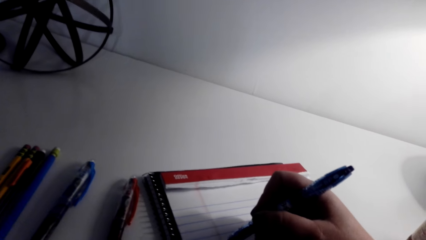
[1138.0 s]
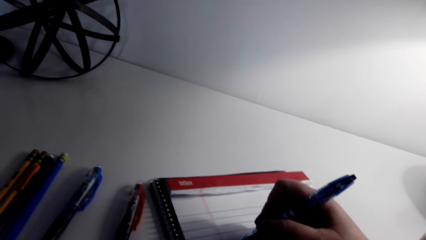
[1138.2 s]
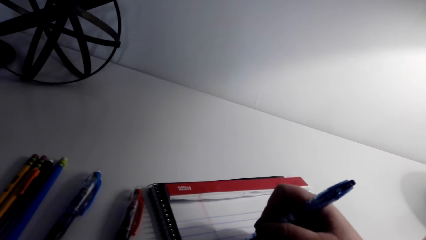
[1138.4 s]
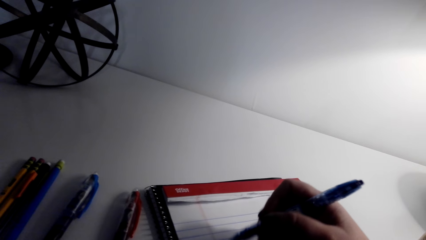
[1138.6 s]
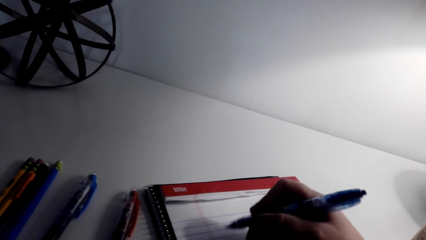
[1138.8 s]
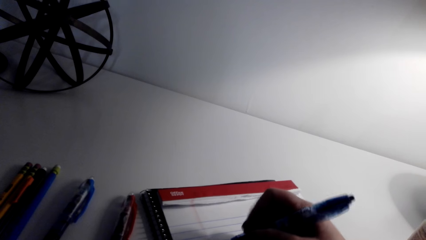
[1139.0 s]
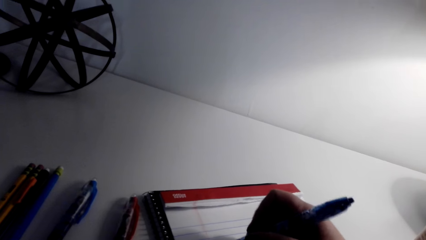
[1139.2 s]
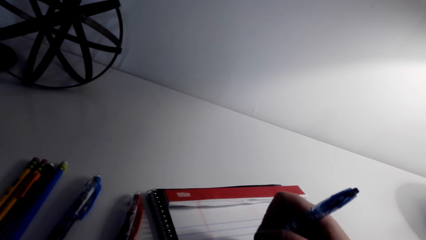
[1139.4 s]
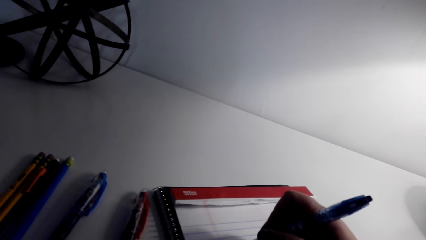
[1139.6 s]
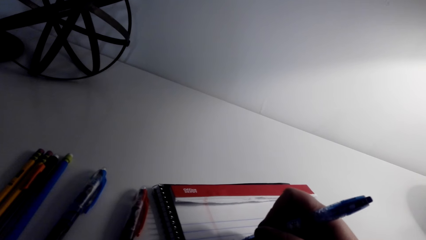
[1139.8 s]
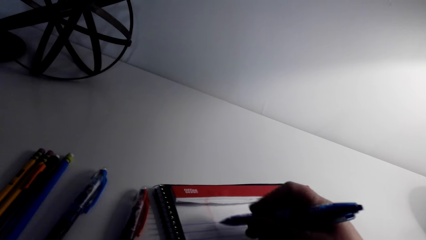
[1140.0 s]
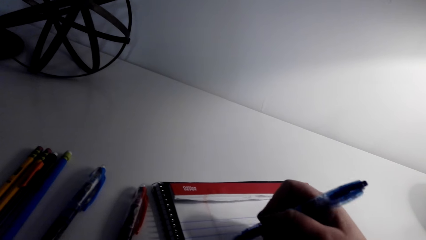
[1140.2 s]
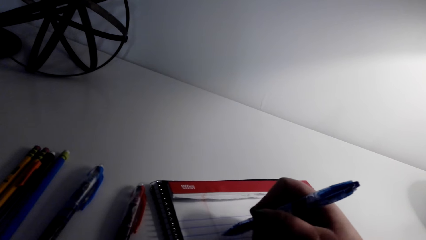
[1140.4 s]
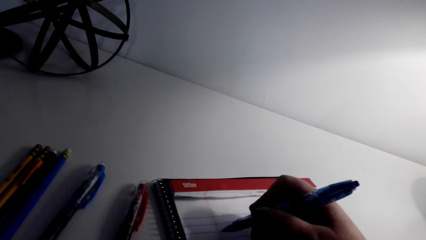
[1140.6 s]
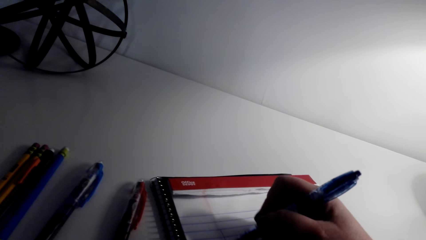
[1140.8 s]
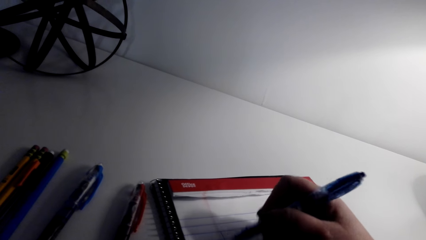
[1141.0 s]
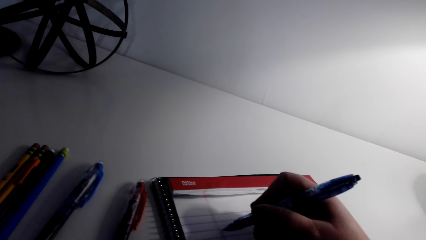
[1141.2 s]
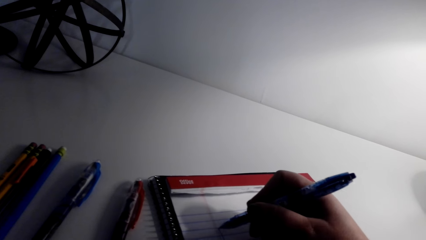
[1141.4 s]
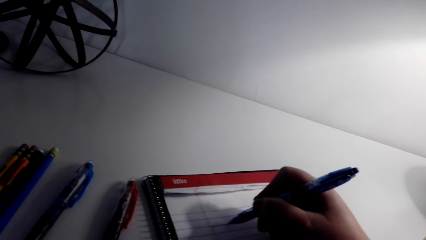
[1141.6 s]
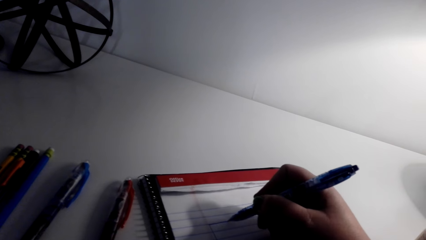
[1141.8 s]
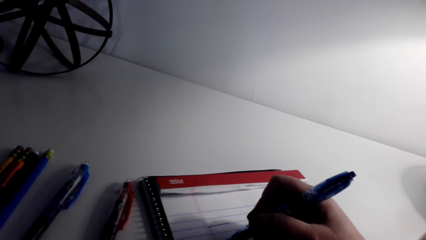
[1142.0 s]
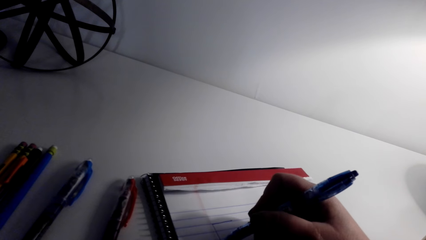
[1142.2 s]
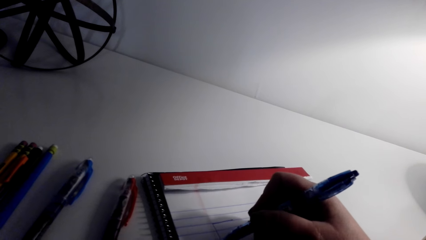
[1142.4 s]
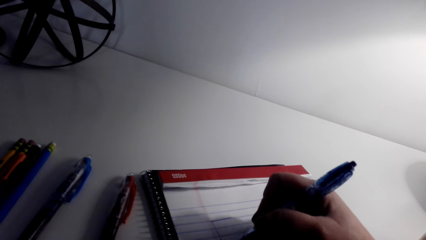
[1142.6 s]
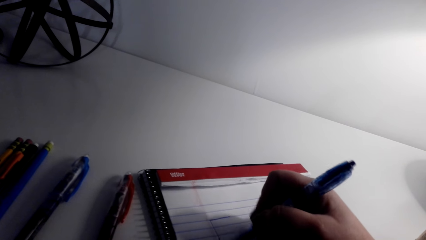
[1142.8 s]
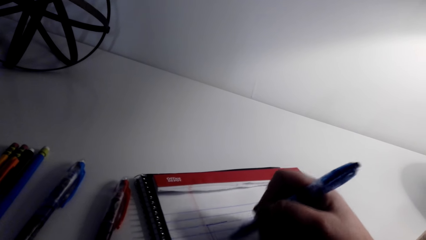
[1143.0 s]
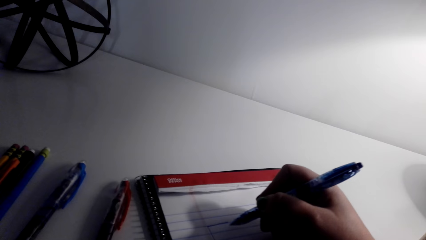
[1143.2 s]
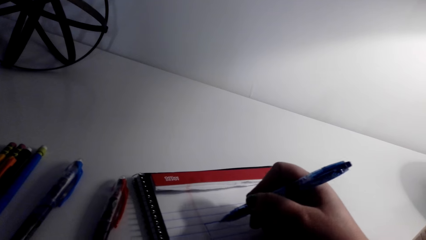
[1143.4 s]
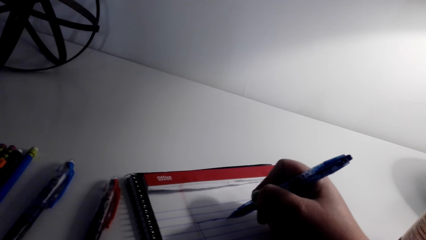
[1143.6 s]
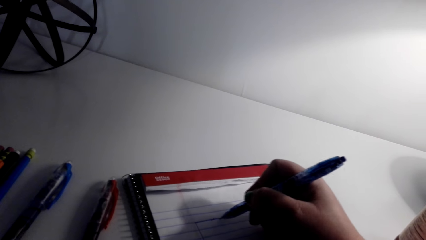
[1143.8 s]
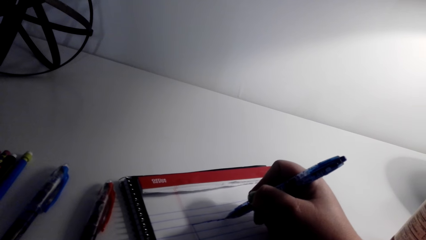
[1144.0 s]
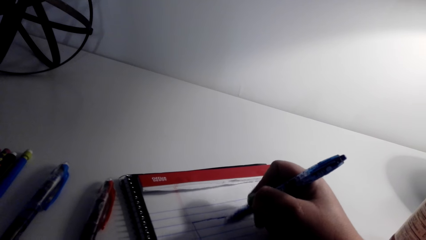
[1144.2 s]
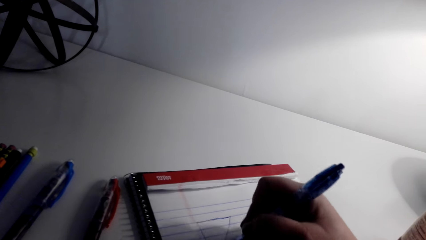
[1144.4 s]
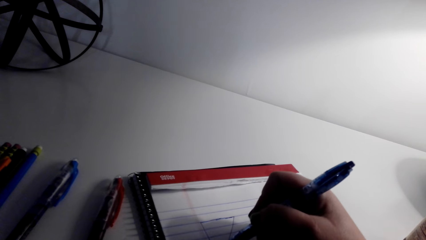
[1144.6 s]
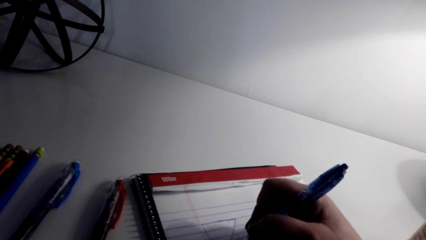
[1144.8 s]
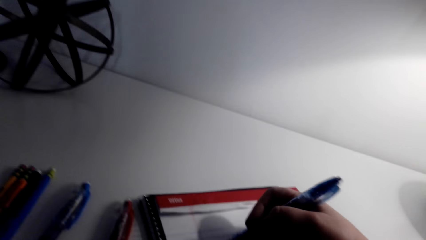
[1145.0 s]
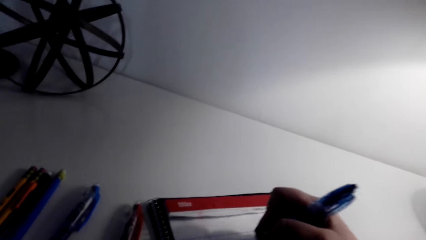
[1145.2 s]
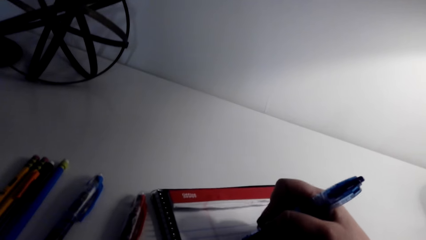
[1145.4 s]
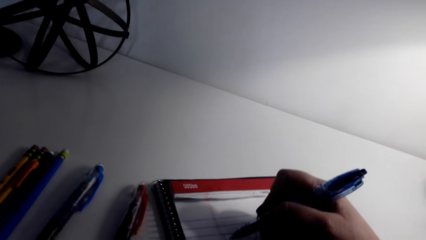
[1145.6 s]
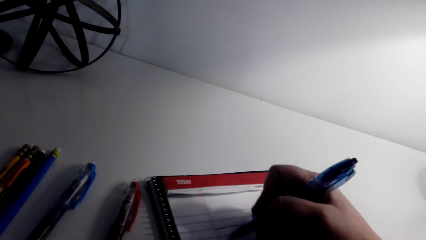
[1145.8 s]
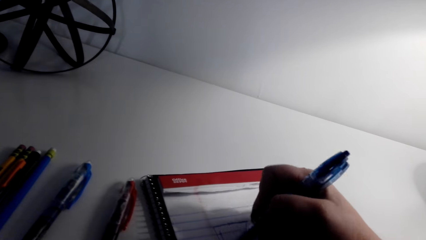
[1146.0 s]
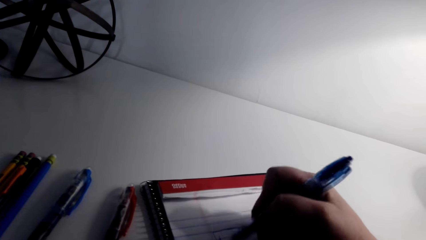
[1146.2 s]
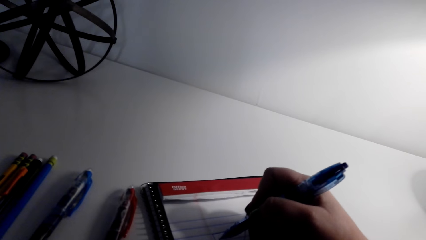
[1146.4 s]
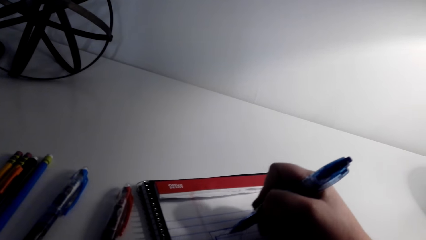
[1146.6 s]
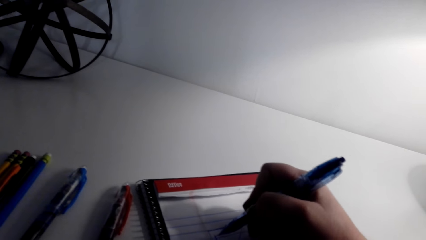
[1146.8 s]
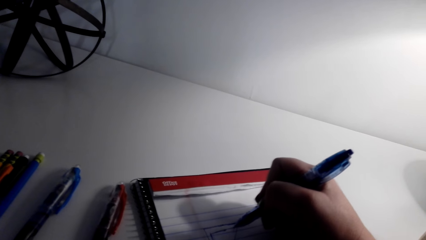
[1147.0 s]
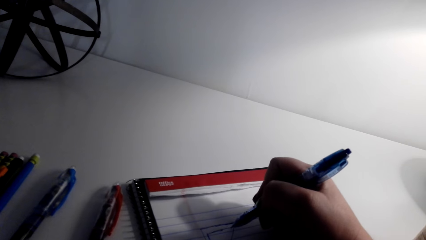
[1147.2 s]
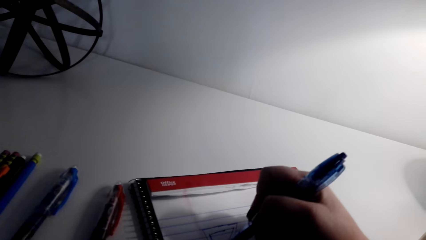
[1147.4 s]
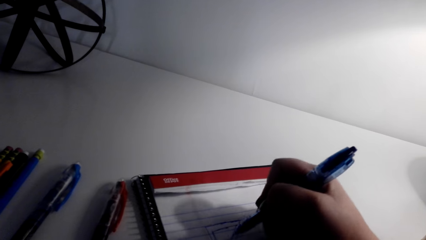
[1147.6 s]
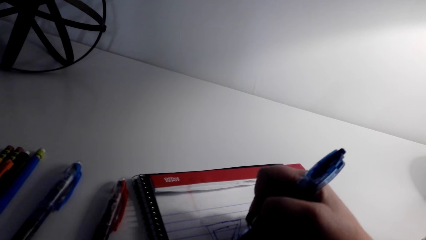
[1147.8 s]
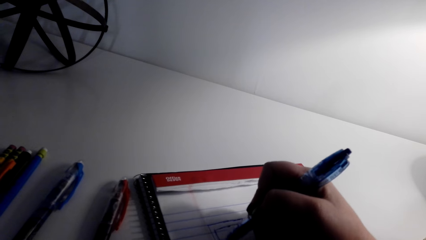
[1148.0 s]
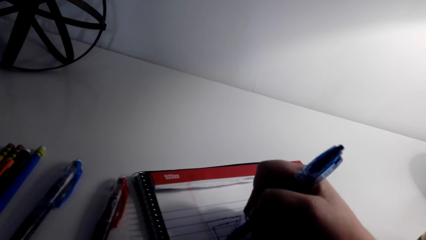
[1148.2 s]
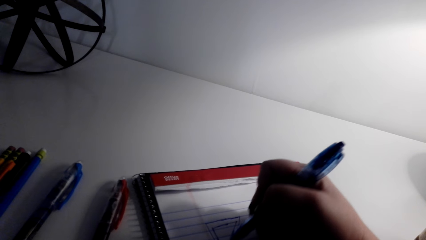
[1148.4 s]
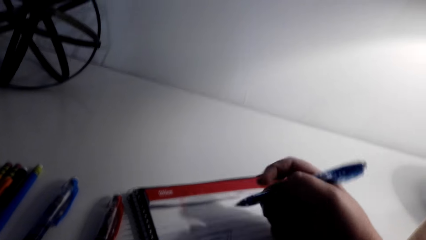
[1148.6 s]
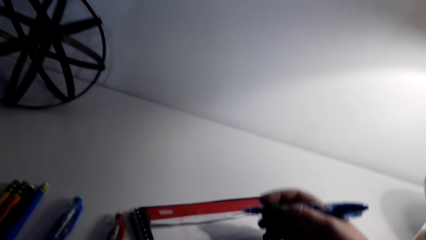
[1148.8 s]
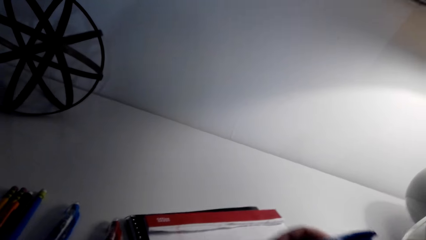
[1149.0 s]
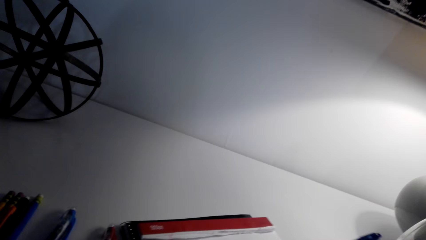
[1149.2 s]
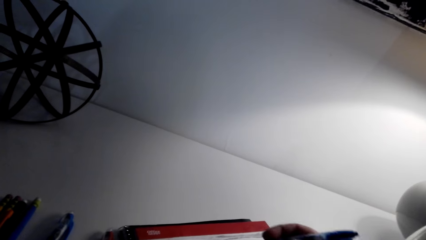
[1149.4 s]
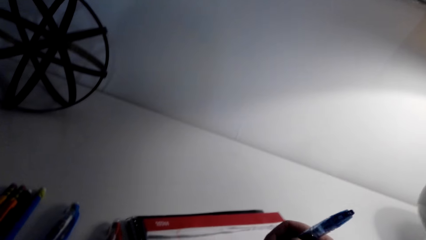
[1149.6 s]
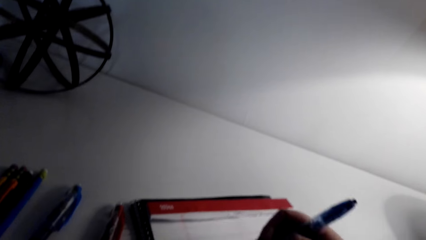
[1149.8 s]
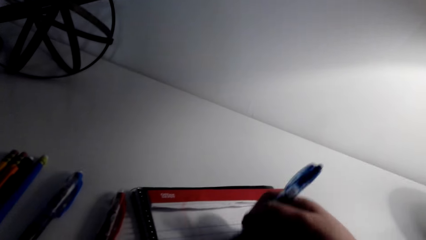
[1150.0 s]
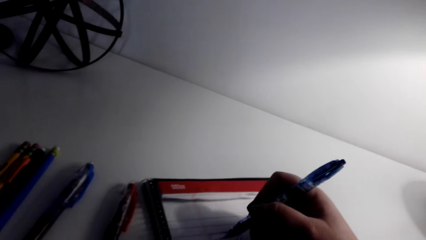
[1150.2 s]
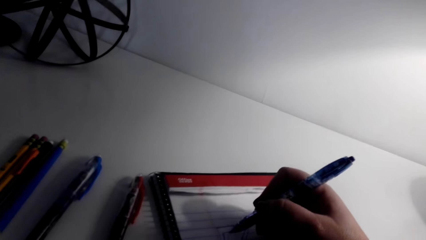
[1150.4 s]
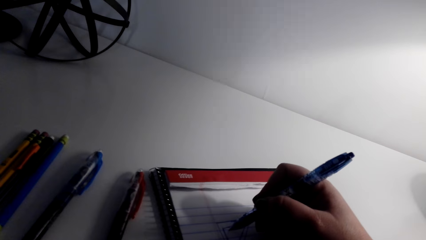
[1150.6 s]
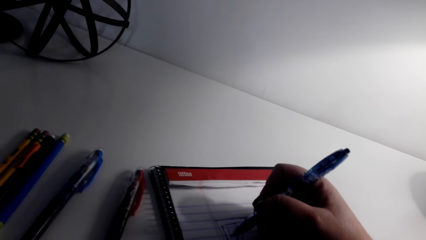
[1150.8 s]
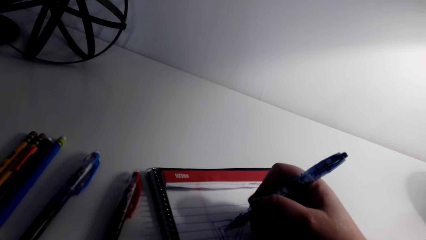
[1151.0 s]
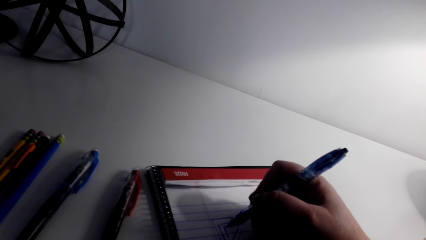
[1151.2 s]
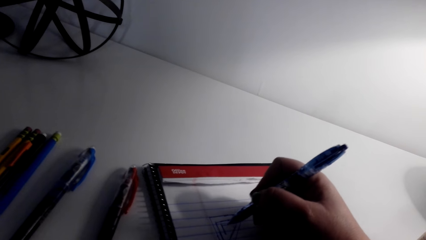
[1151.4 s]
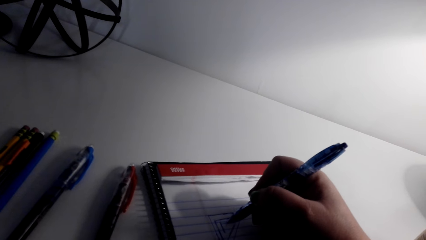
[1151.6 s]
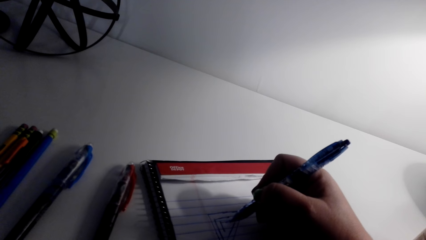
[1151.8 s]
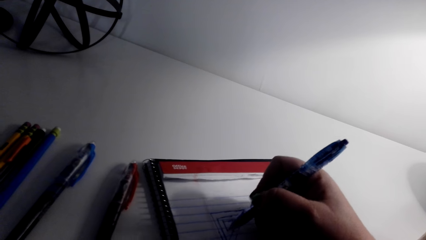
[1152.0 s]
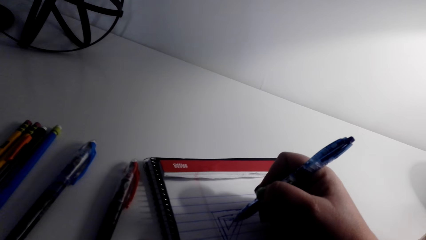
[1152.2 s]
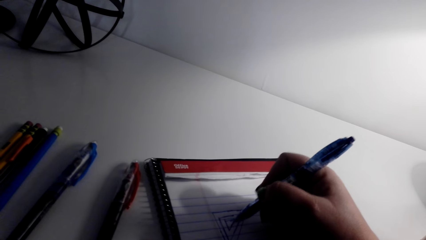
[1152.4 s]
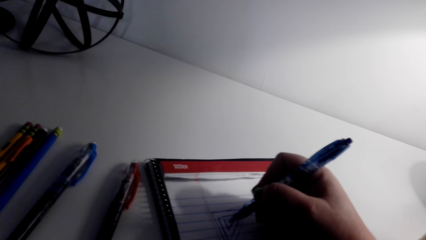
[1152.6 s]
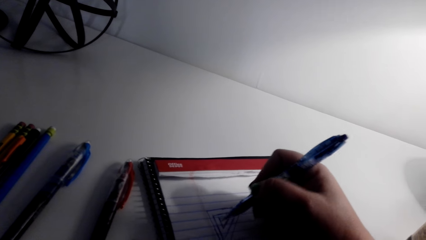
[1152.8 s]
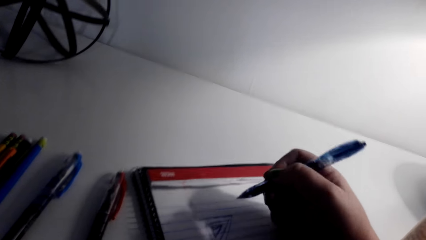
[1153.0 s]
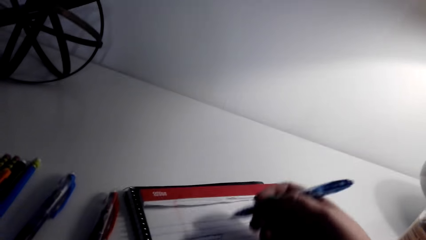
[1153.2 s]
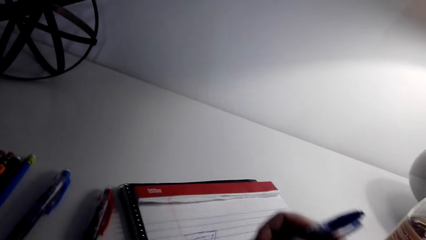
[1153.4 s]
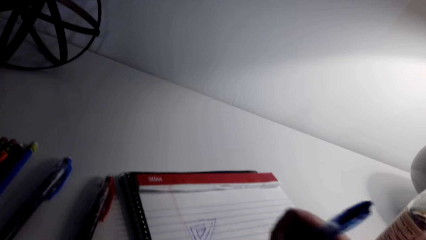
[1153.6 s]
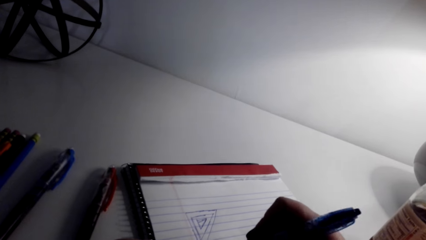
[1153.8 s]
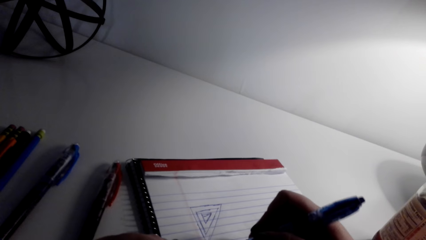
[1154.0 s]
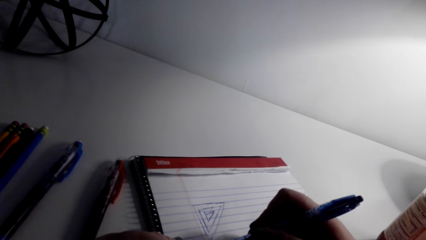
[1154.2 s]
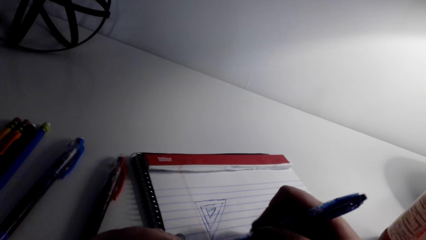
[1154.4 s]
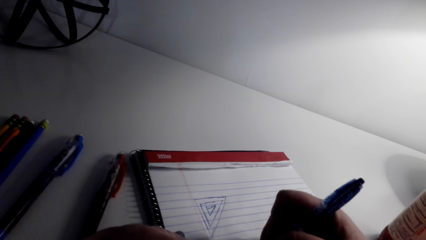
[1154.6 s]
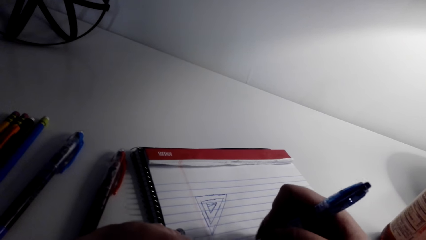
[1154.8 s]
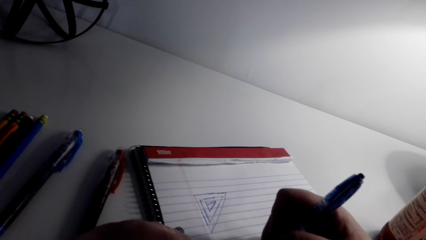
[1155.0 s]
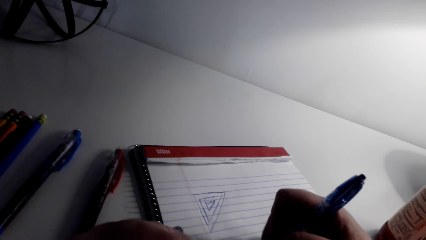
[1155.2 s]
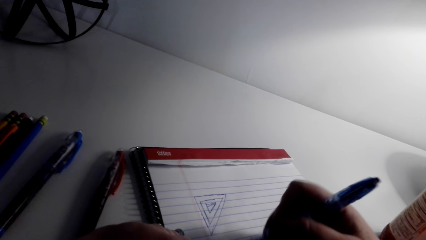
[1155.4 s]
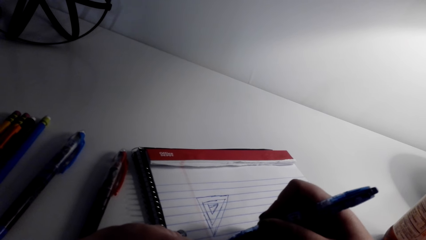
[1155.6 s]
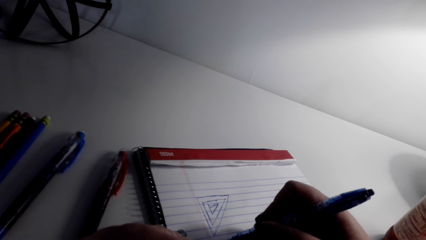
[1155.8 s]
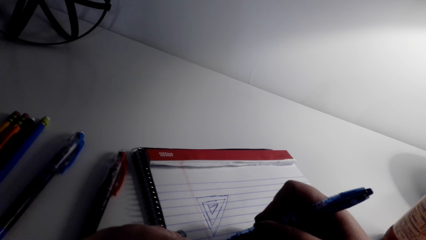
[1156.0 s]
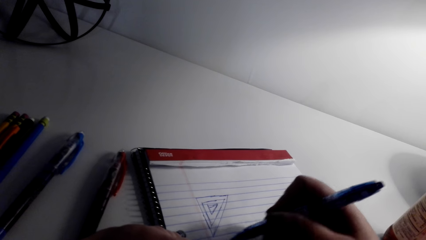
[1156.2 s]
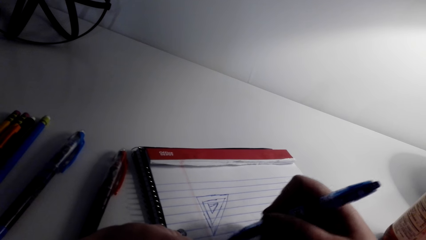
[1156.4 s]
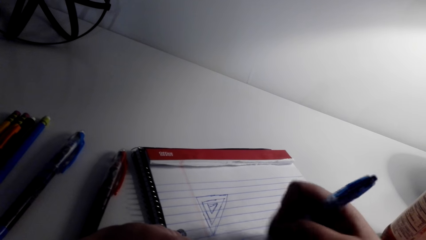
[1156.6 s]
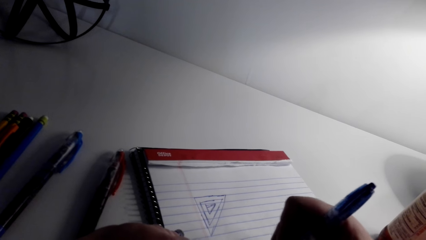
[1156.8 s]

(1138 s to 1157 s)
The camera wearer draws on the book or writing pad with a pen. They draw on the writing pad again.
